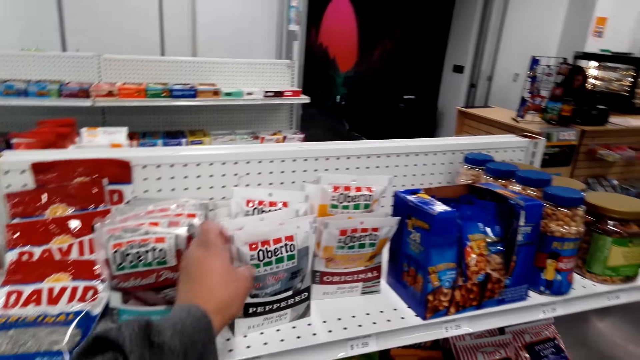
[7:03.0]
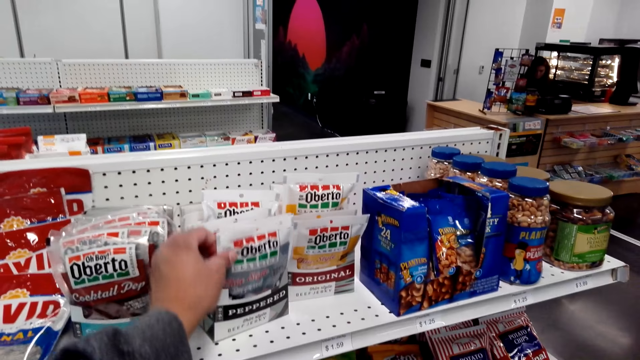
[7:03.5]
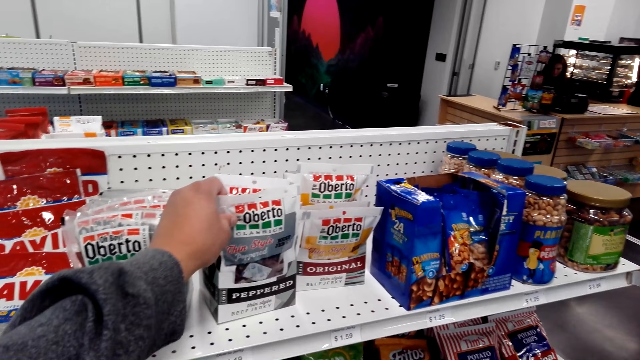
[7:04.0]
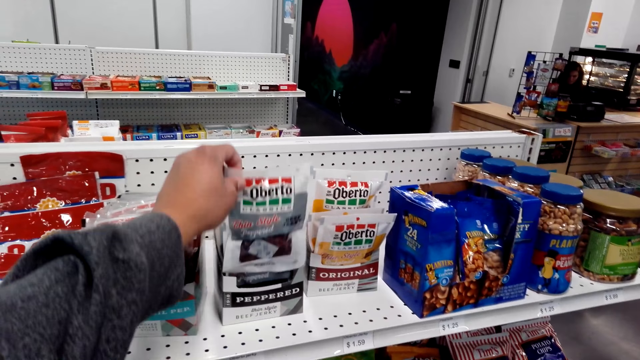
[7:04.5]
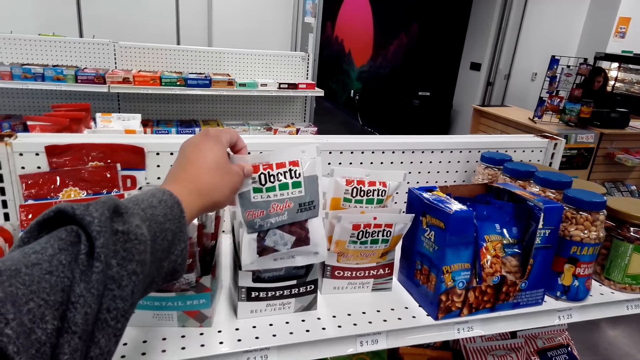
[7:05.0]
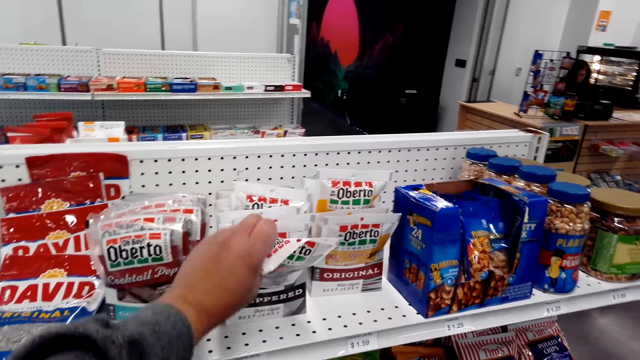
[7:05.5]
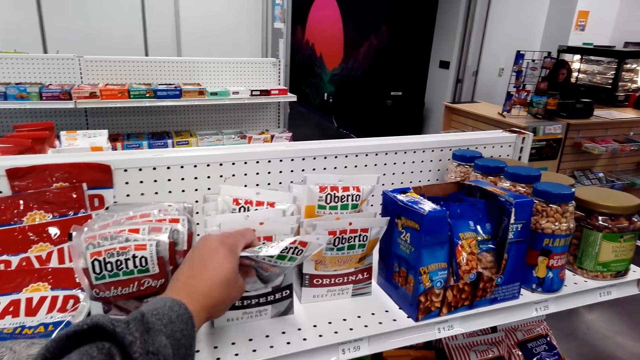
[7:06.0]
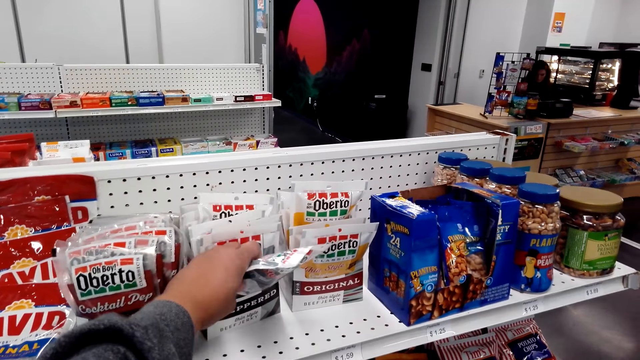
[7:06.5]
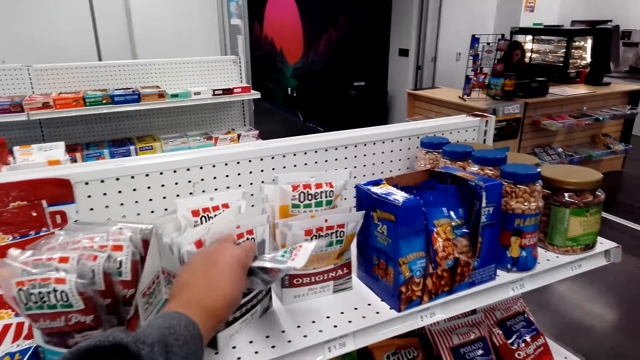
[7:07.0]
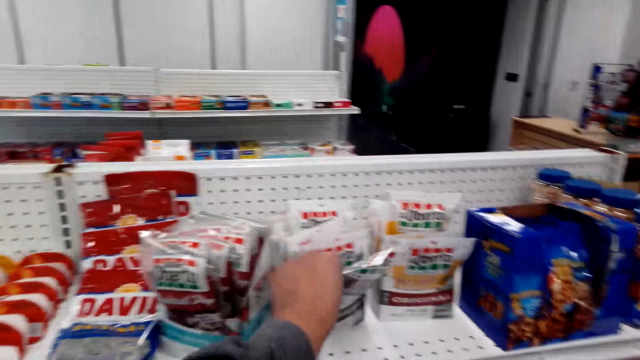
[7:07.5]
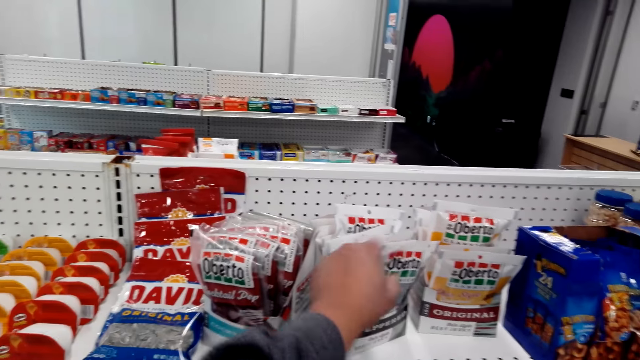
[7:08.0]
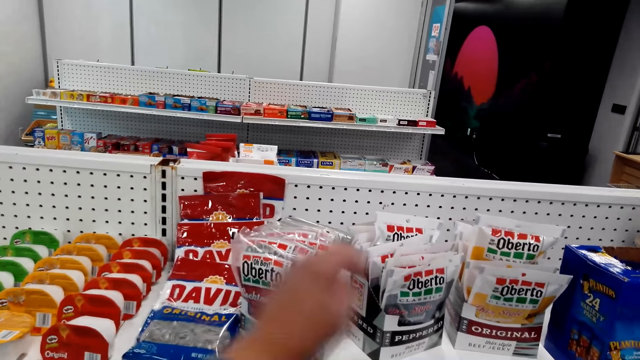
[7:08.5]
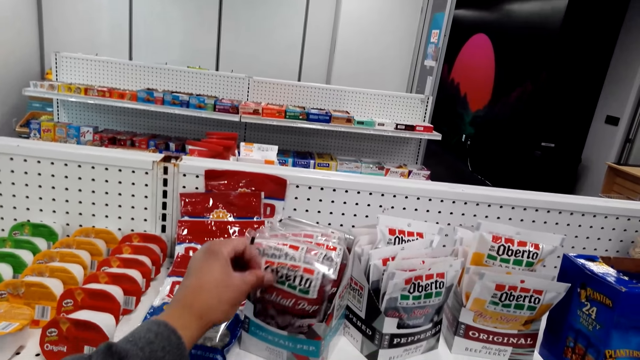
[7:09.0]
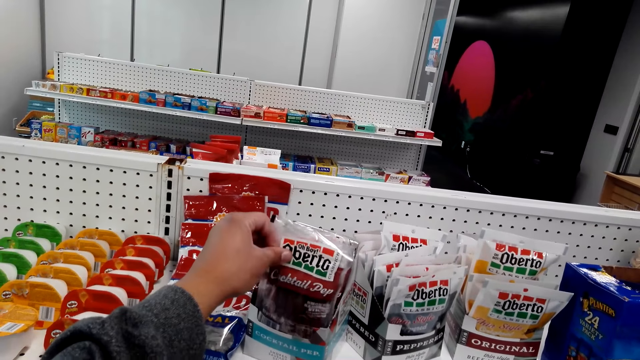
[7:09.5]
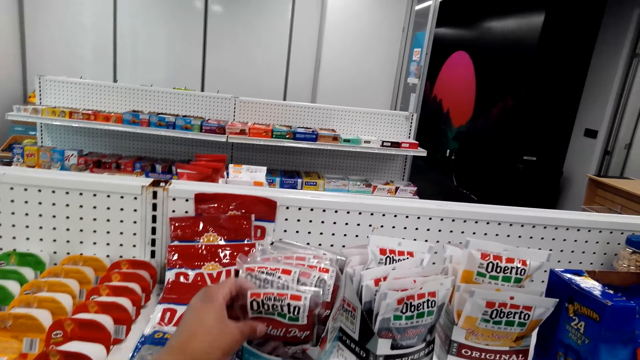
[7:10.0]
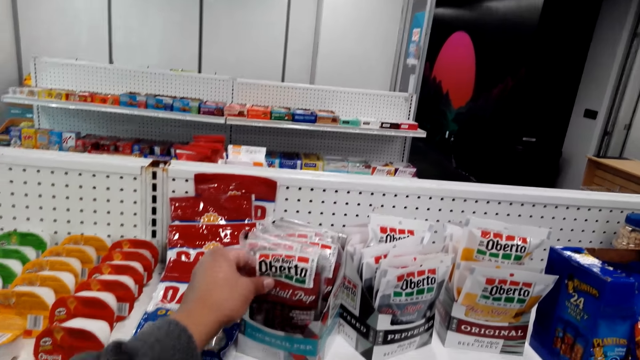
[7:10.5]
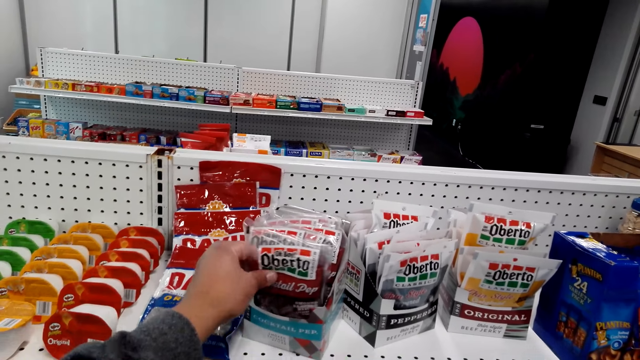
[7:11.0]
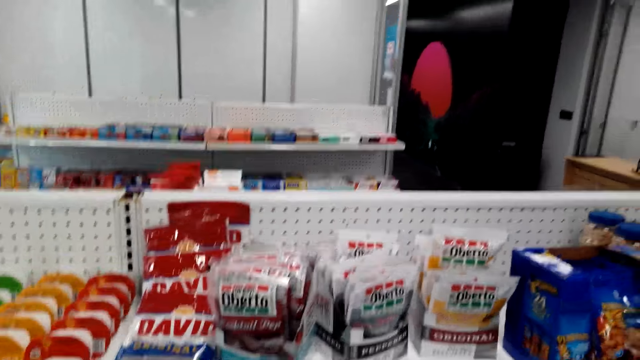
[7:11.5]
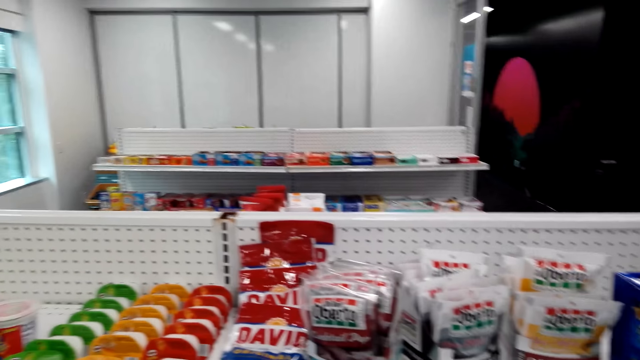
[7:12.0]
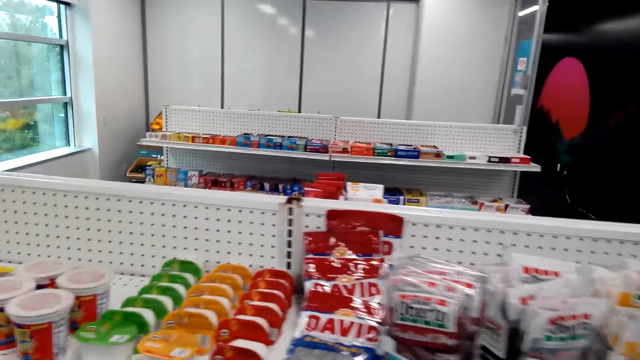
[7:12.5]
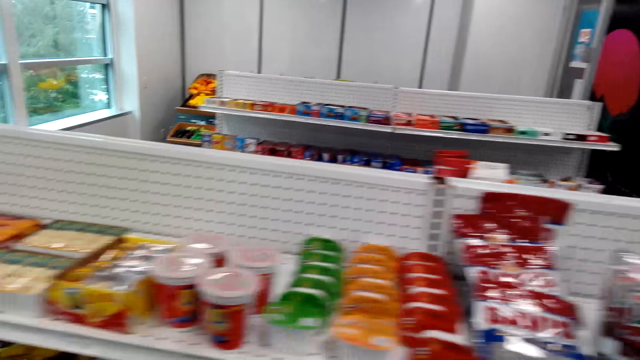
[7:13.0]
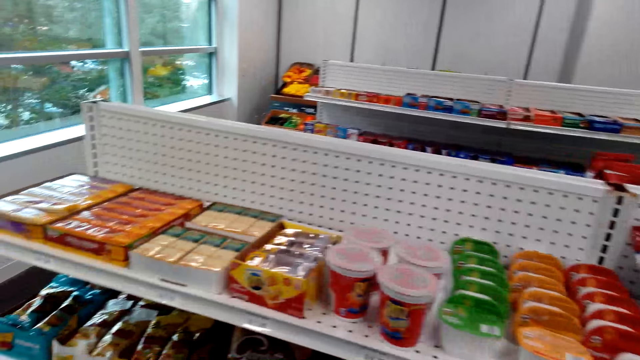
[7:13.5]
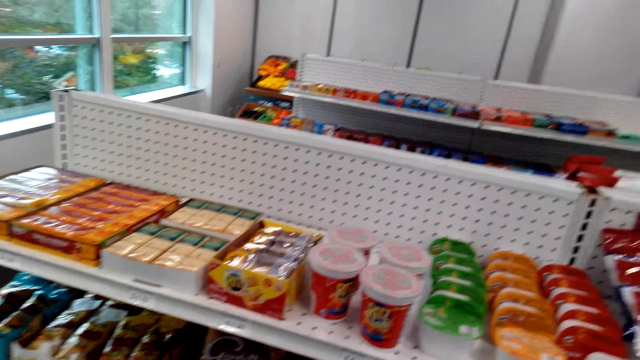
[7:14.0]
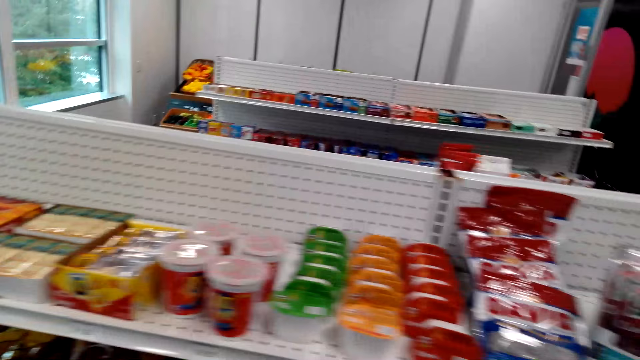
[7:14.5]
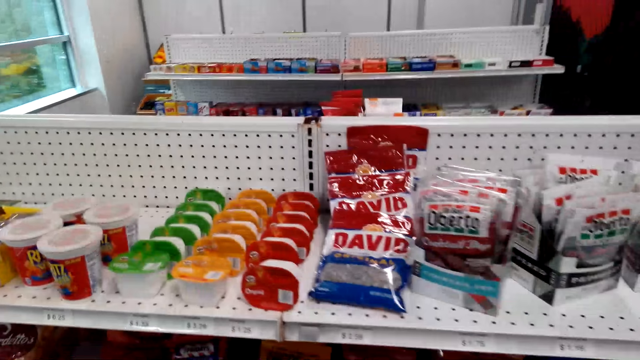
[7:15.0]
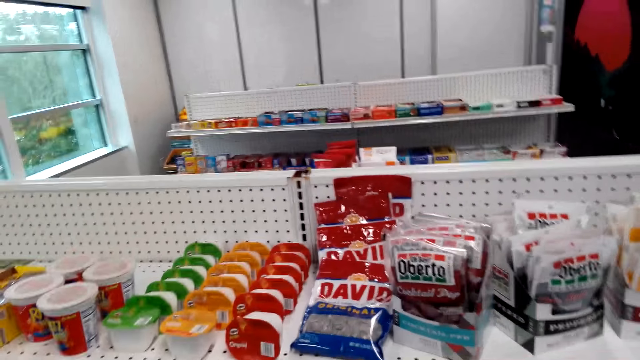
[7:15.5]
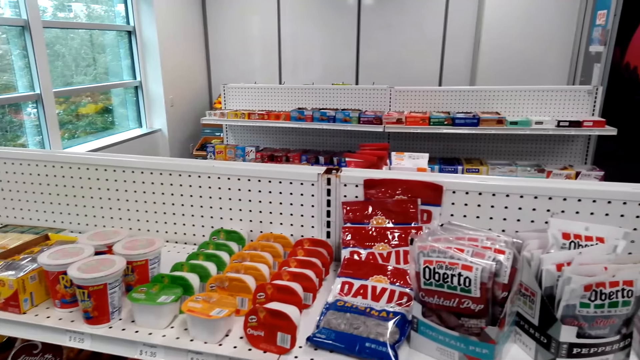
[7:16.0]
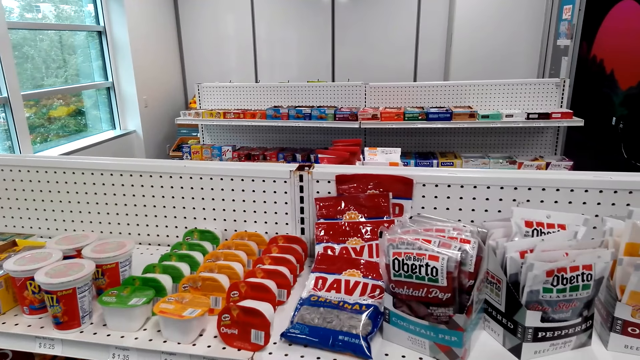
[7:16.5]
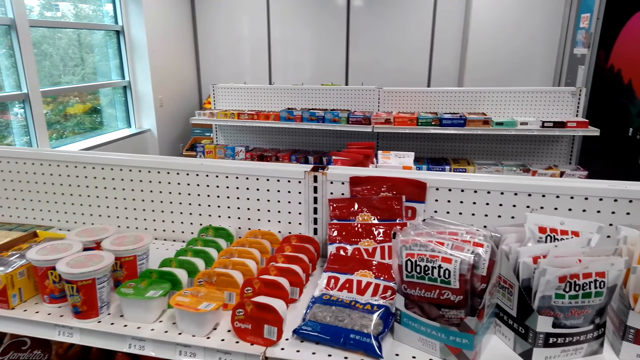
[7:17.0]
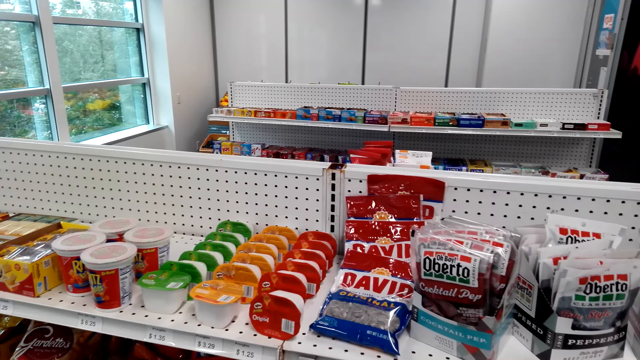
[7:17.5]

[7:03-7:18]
The camera wearer takes the peppered beef jerky from the box. They put the peppered beef jerky back in the box. They hold the cocktail Dep beef jerky. They pick a packet from the shelf. They put the cocktail Dep beef jerky back in the box. They look at the items on the shelves. They walk around.

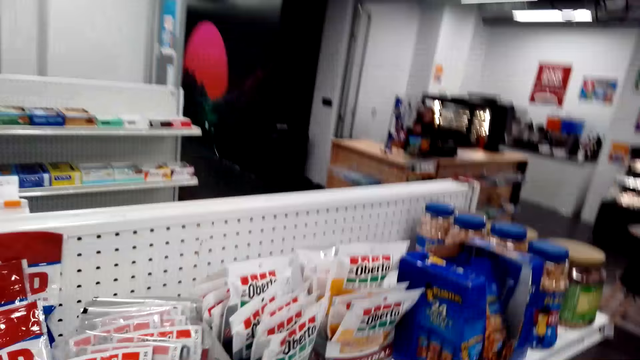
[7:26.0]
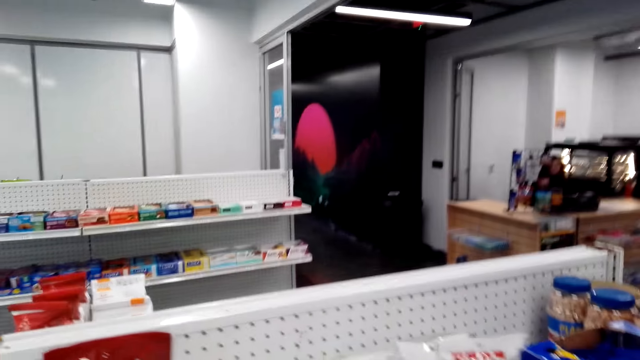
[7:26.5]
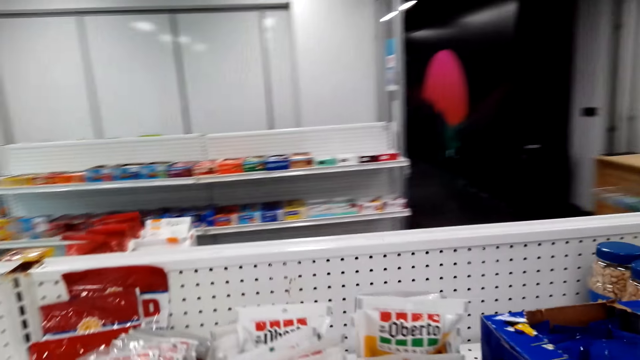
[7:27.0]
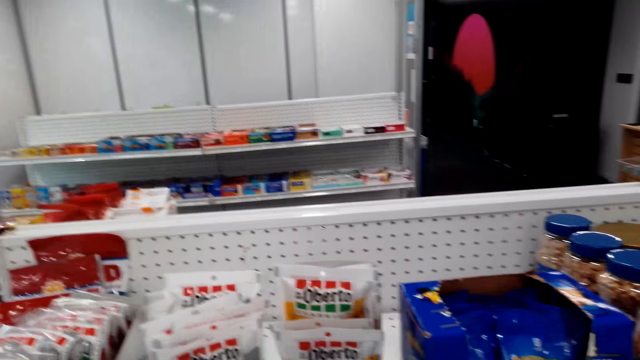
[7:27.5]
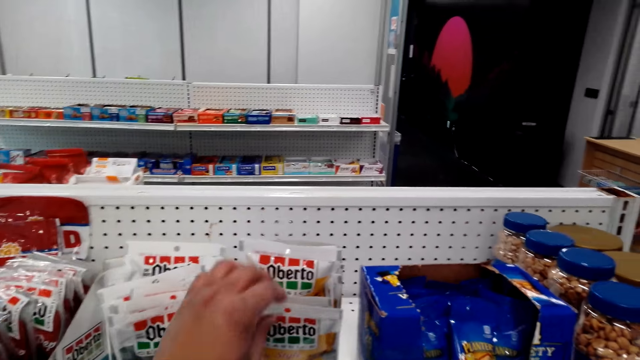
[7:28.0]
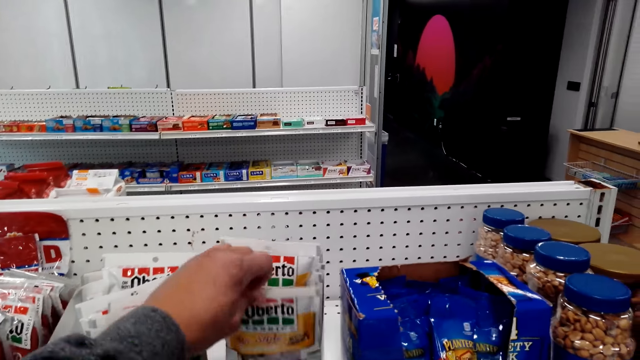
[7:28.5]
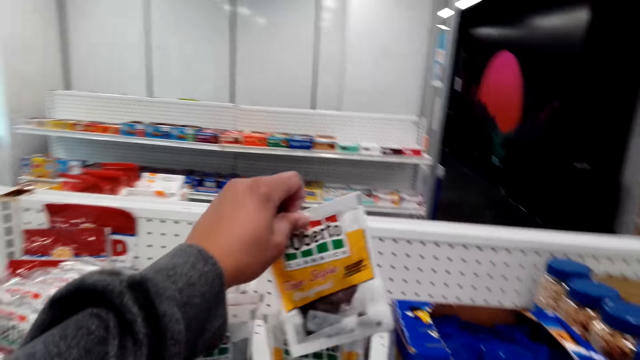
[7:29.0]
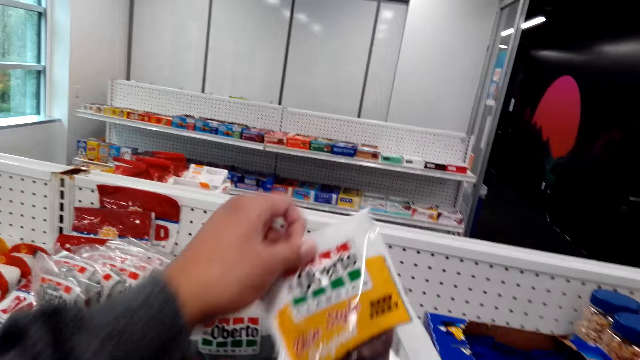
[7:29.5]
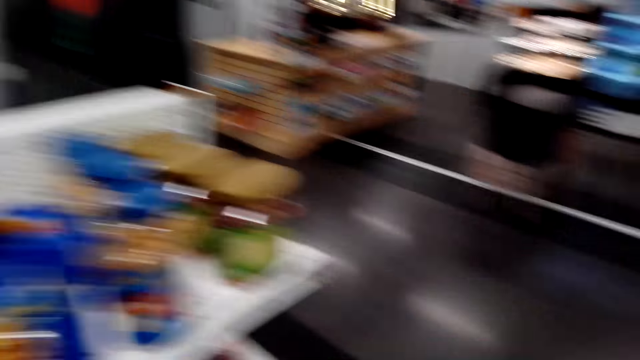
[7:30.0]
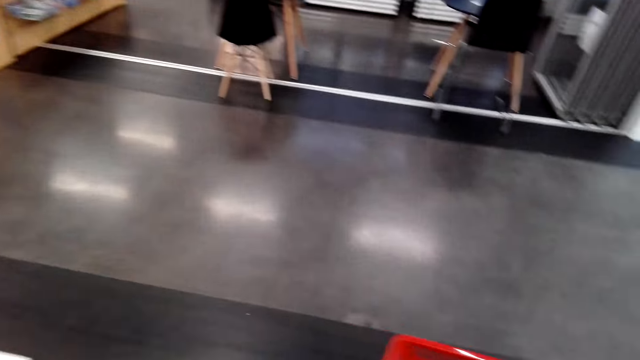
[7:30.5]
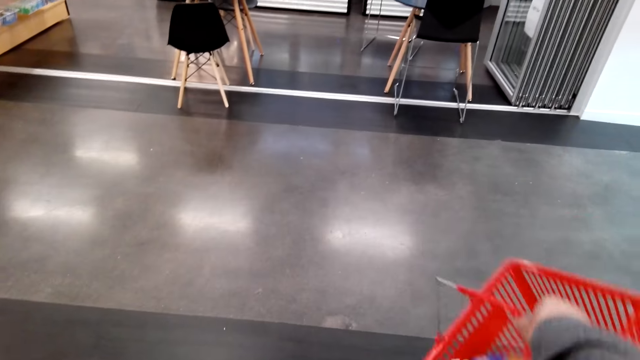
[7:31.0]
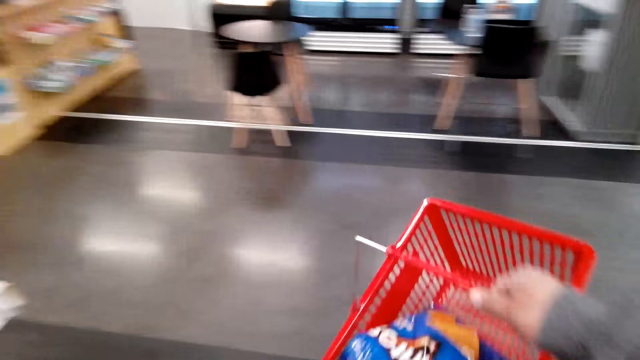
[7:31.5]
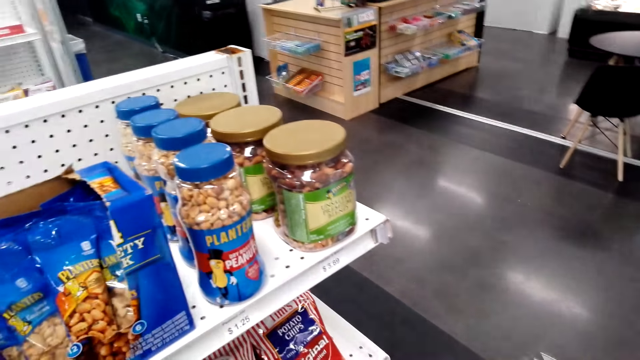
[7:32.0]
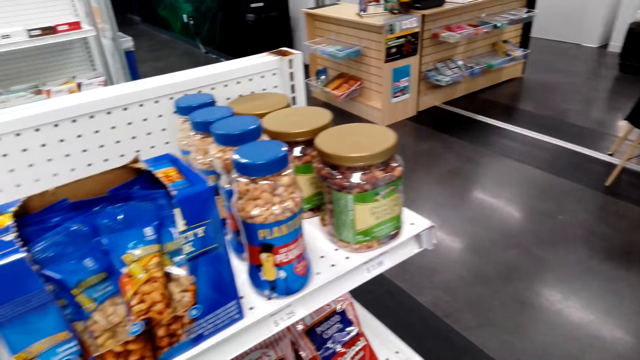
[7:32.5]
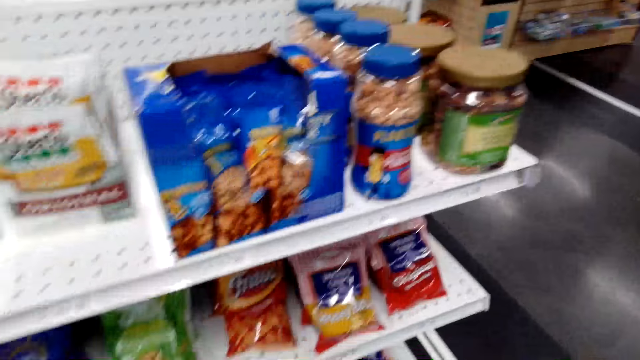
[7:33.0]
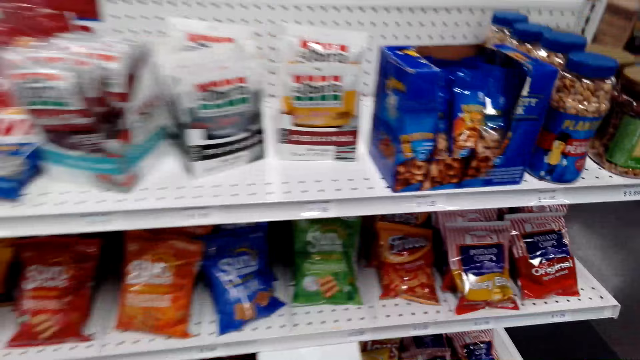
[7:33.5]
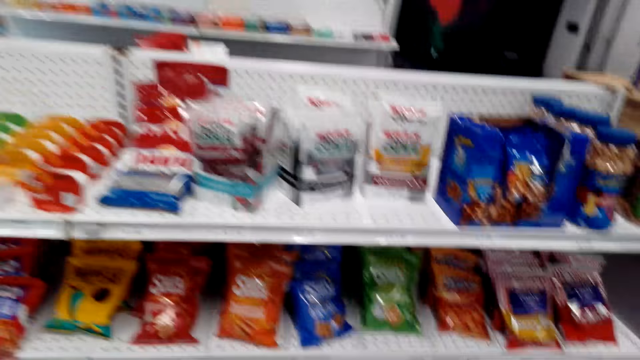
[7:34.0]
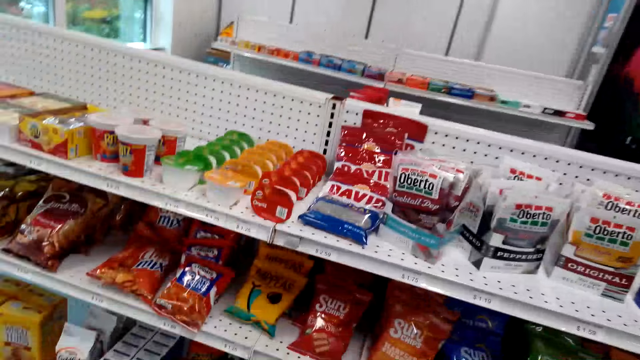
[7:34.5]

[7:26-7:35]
The camera wearer takes the original beef jerky from the box. They move the shopping basket. They walk around. They pick up the basket. They look at the items on the shelves.
